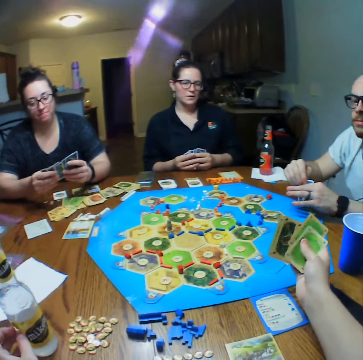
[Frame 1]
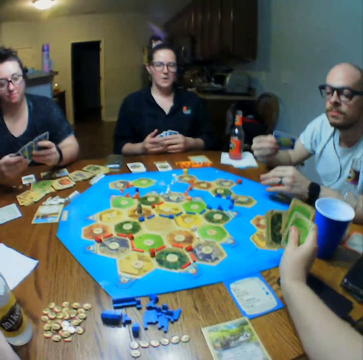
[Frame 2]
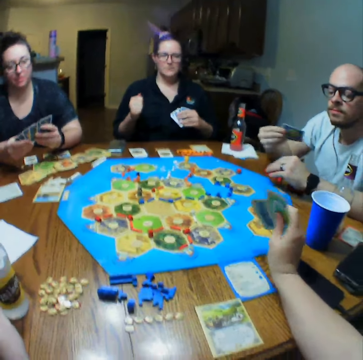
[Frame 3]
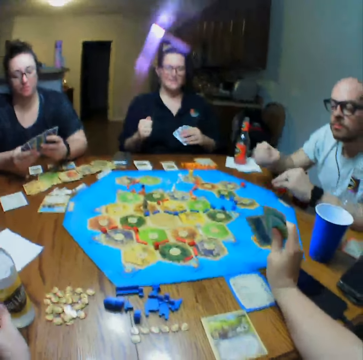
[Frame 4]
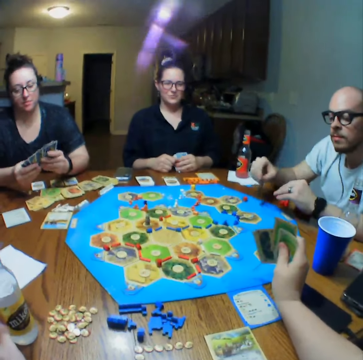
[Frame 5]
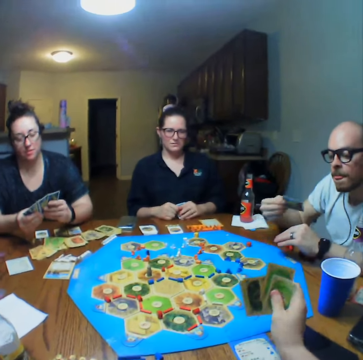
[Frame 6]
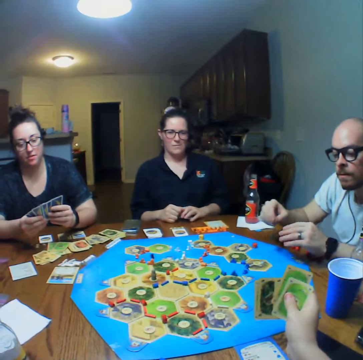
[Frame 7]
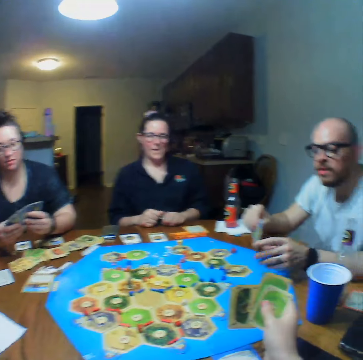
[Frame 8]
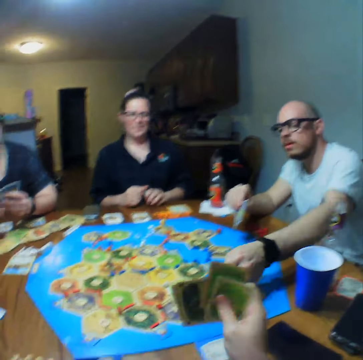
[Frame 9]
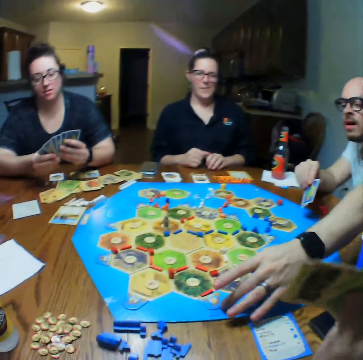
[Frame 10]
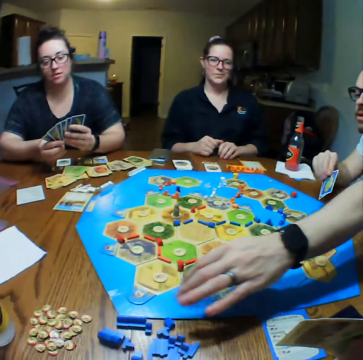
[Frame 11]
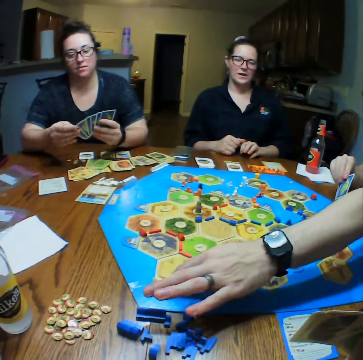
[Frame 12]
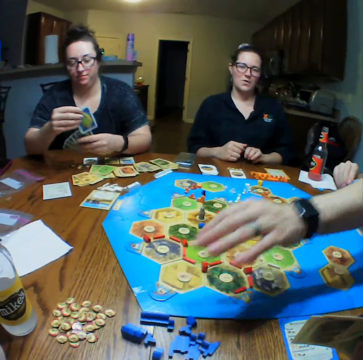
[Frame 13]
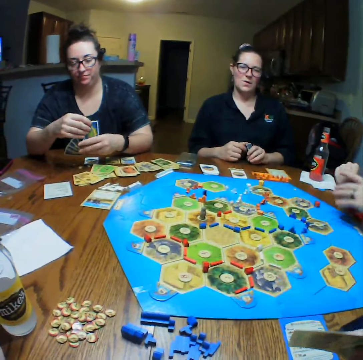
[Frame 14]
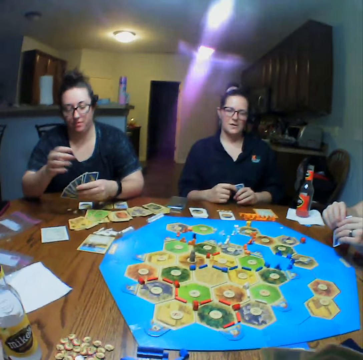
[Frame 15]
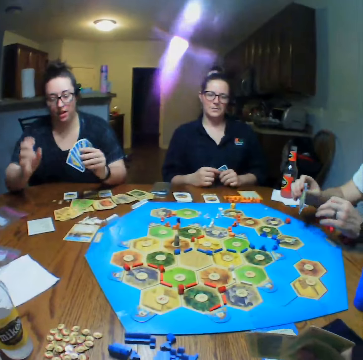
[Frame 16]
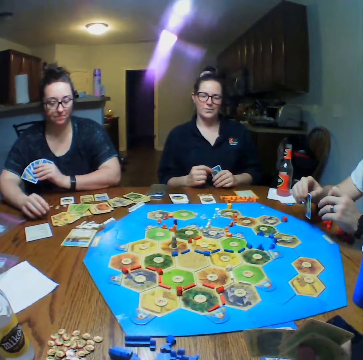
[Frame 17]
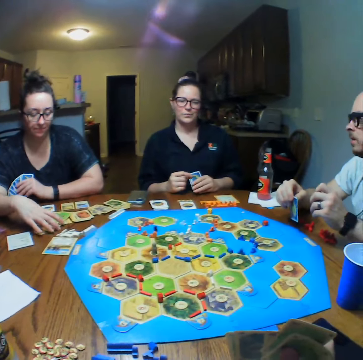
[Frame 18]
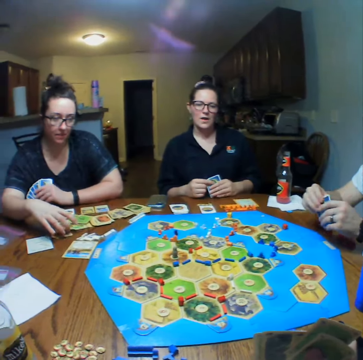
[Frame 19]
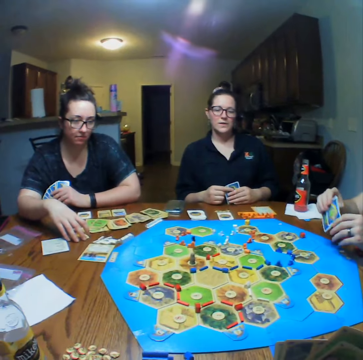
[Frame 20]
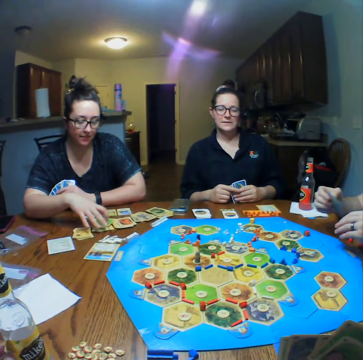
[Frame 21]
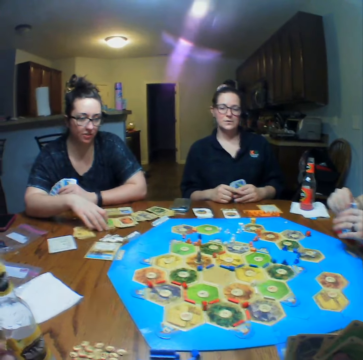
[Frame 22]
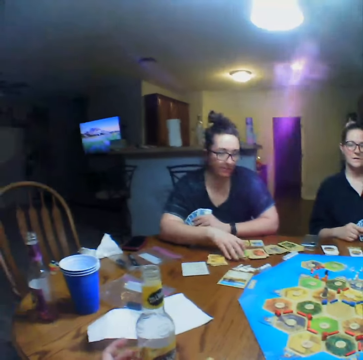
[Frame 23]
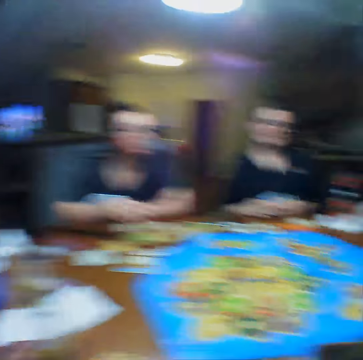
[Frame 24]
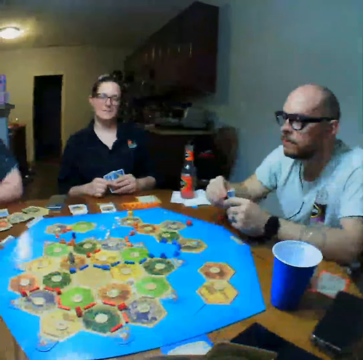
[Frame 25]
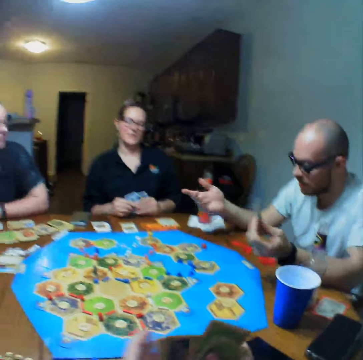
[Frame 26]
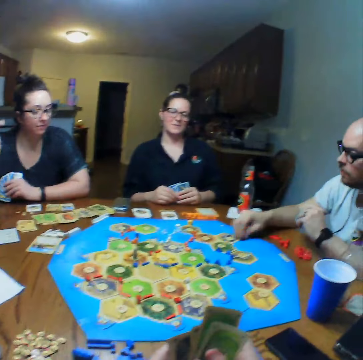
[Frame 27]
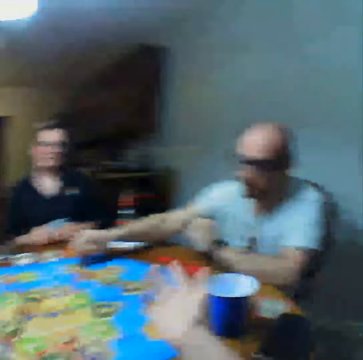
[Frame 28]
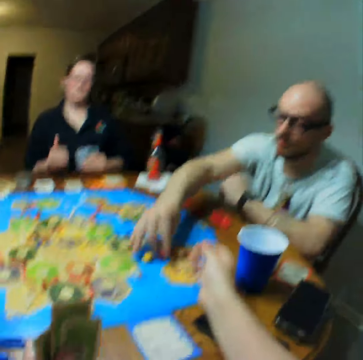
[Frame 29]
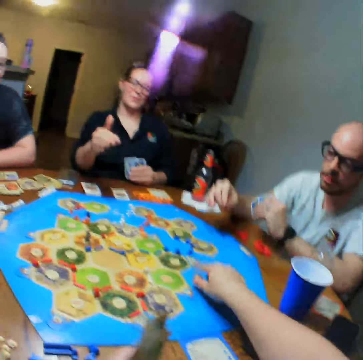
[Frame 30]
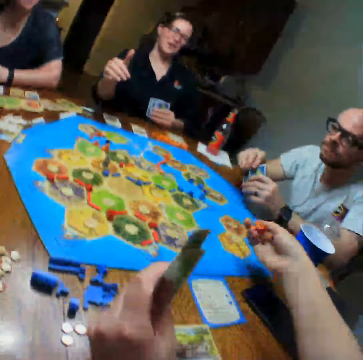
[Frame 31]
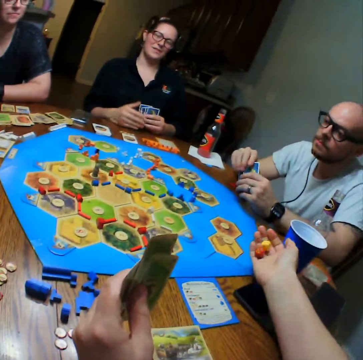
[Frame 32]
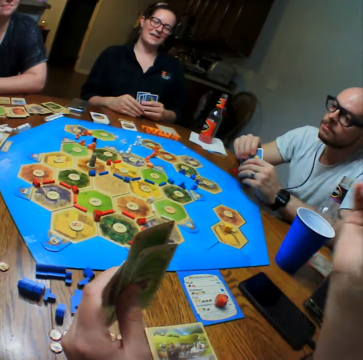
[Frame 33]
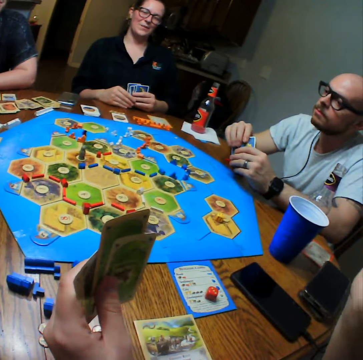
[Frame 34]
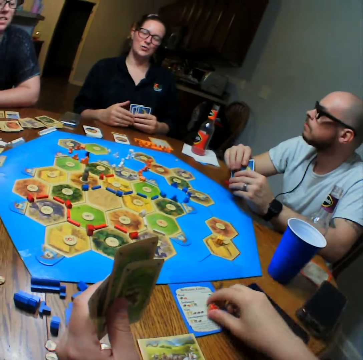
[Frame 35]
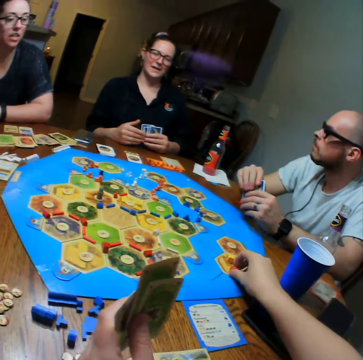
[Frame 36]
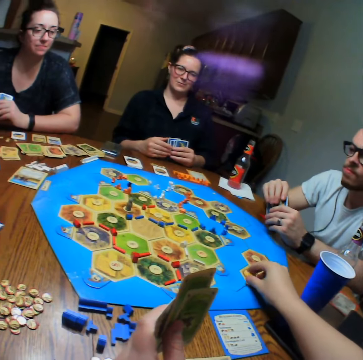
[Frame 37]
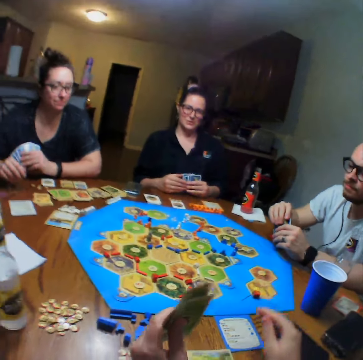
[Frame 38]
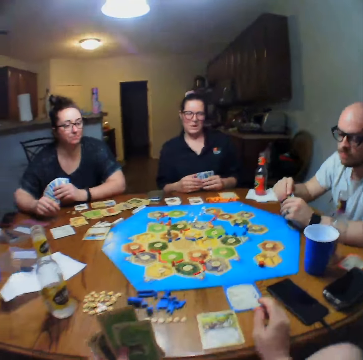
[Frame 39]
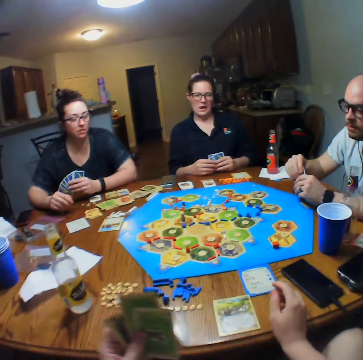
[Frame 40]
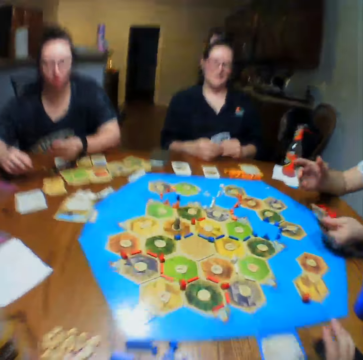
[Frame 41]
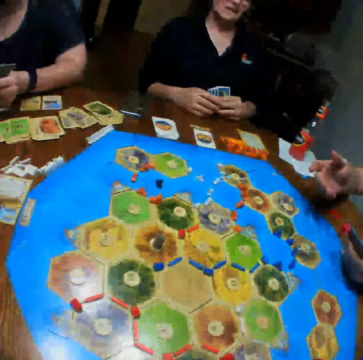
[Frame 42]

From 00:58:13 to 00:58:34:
A man moves a block on the board. A woman arranges the cards on the table. The man picks the dice and drops the dice. The camera wearer picks a dice from the table. They drop the dice, throw the dice on the board and pick the dice.

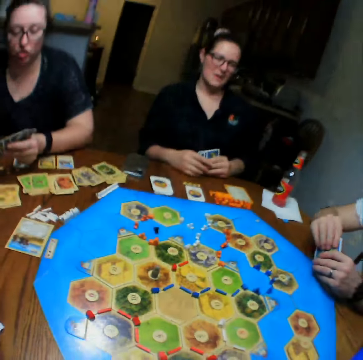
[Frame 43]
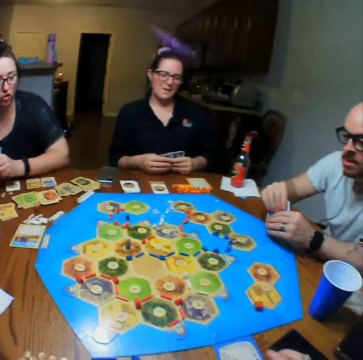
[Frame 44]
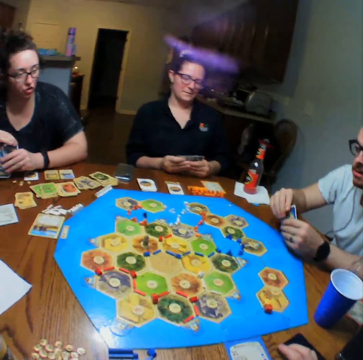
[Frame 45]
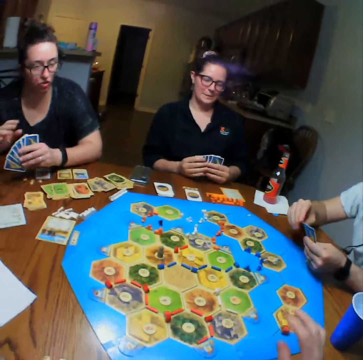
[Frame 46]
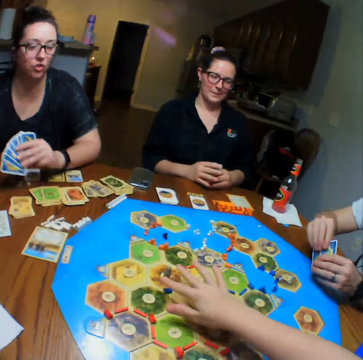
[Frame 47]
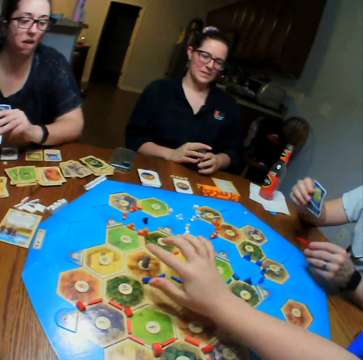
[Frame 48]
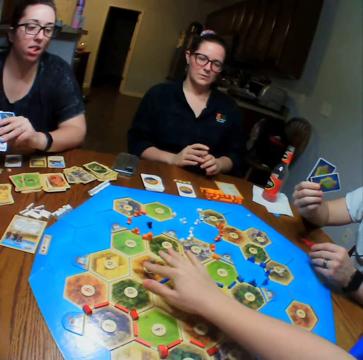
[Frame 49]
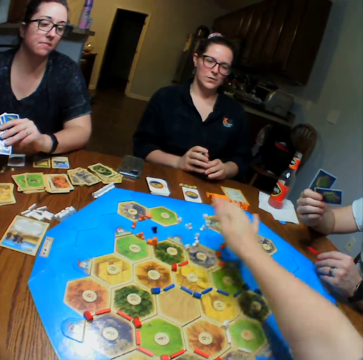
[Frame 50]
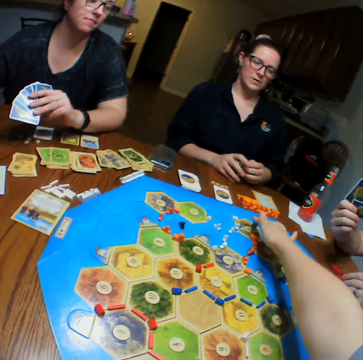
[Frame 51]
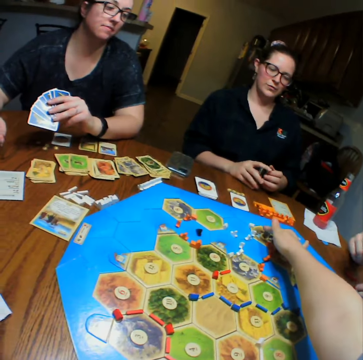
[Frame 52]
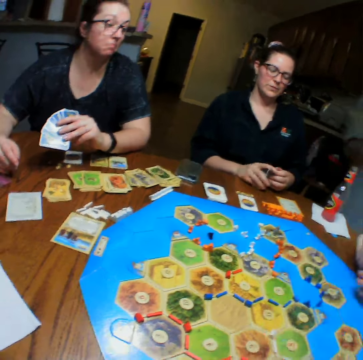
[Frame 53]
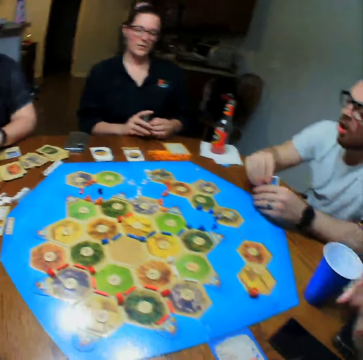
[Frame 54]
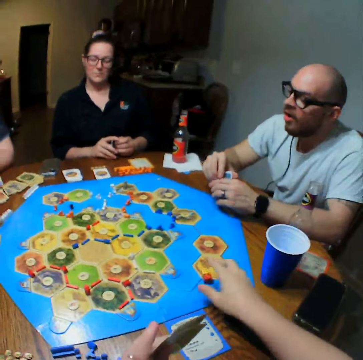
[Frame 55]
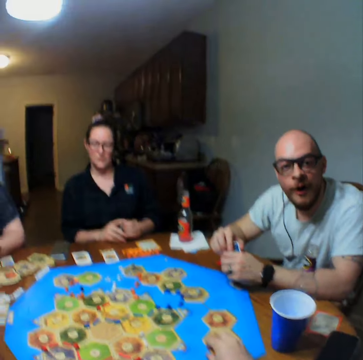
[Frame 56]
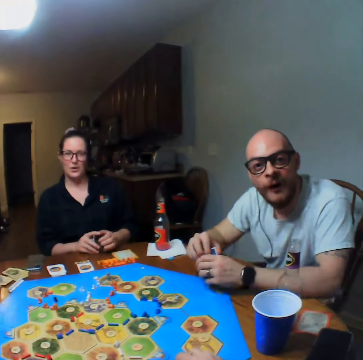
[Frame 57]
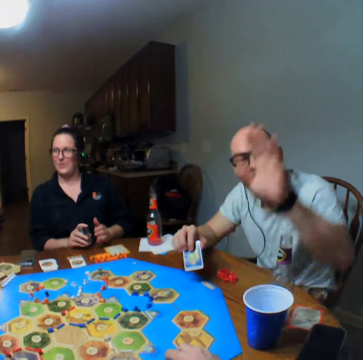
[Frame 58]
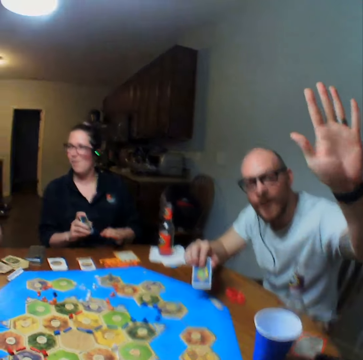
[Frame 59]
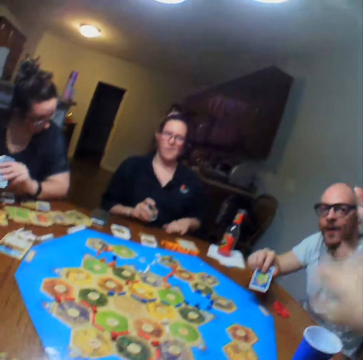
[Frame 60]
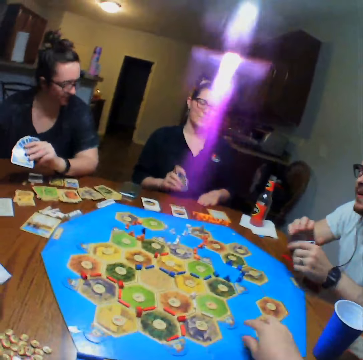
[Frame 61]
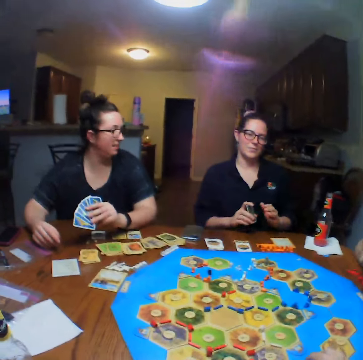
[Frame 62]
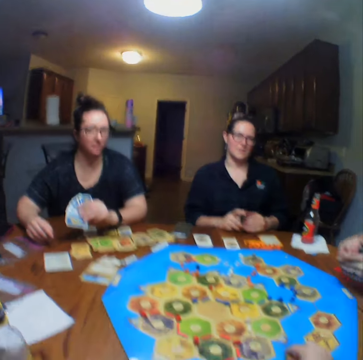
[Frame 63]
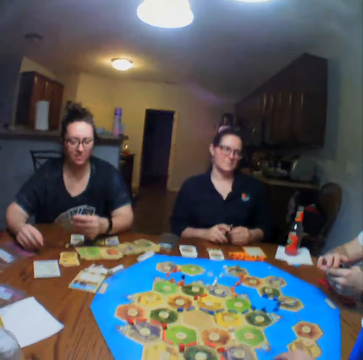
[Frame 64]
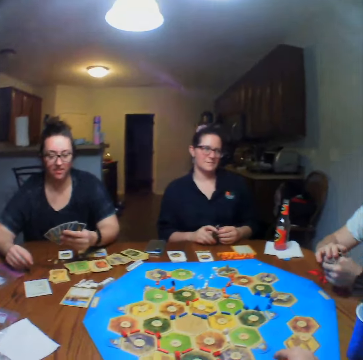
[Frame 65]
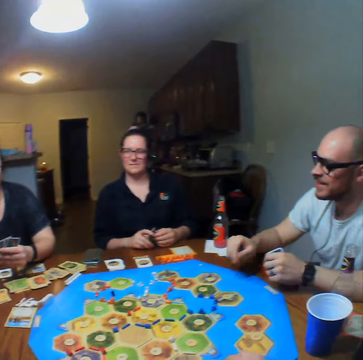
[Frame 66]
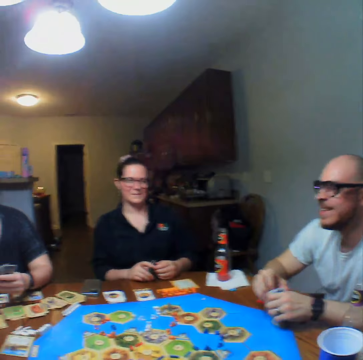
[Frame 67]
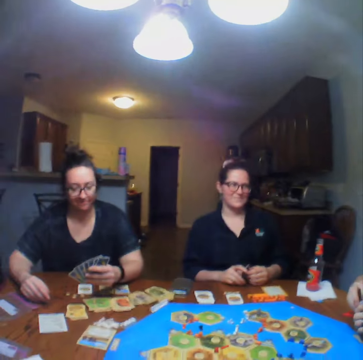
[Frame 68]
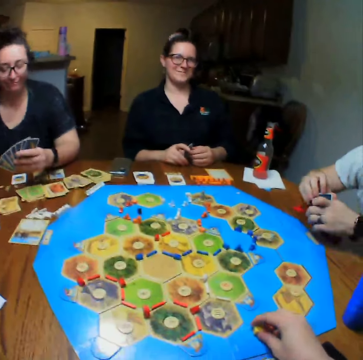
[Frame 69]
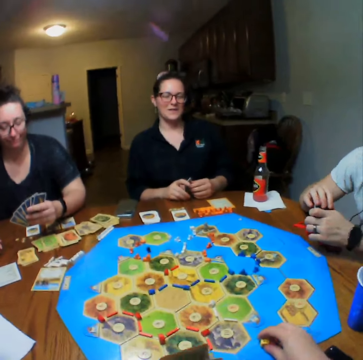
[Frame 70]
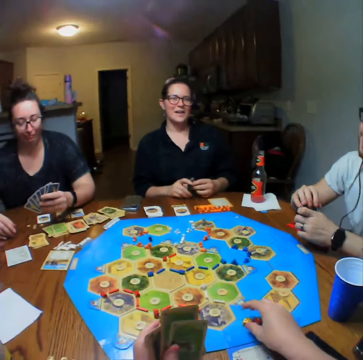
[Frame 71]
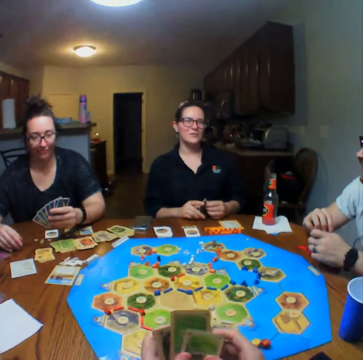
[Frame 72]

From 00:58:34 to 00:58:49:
The camera wearer plays the board game and moves the pawn on the board. A lady beats the table. The camera wearer high fives a man. The man claps hands.

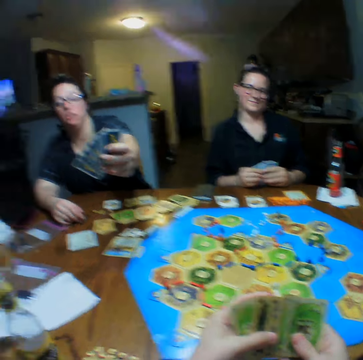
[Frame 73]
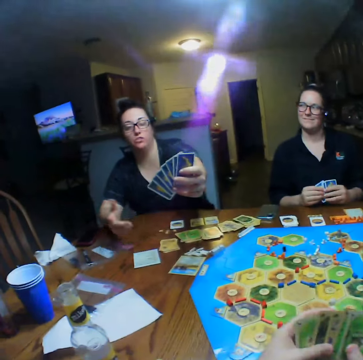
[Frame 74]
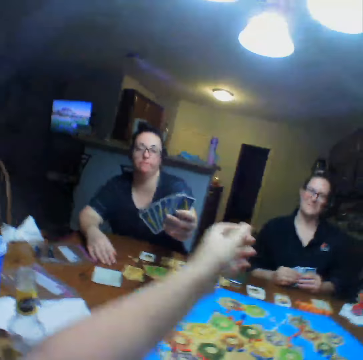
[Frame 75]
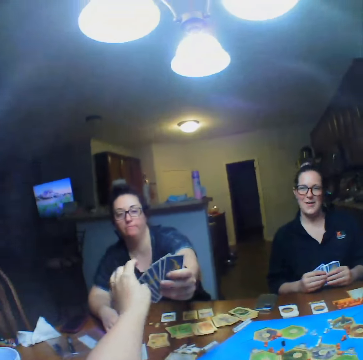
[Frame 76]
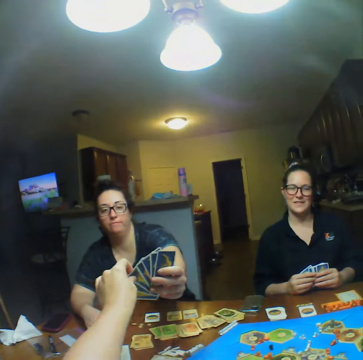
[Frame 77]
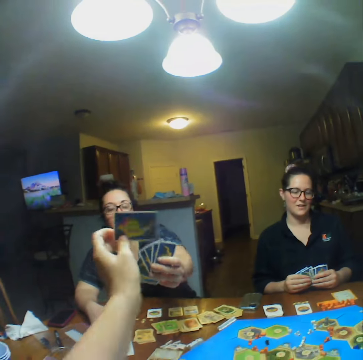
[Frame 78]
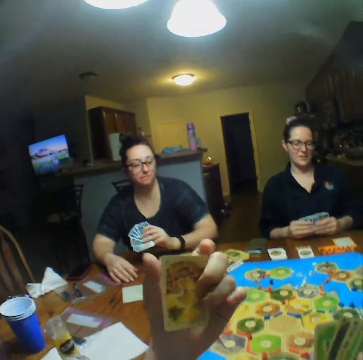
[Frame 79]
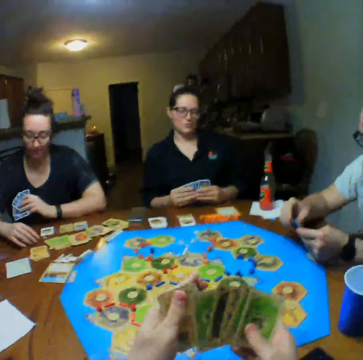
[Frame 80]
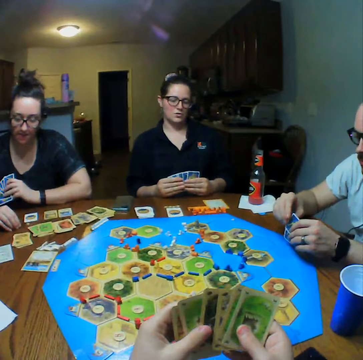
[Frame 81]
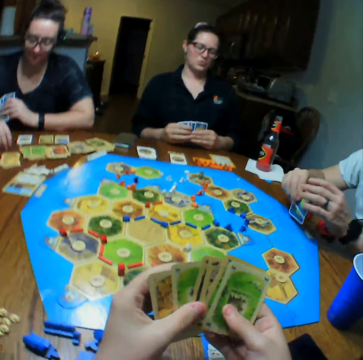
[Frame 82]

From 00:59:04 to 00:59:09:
The camera wearer takes a card from a woman.
